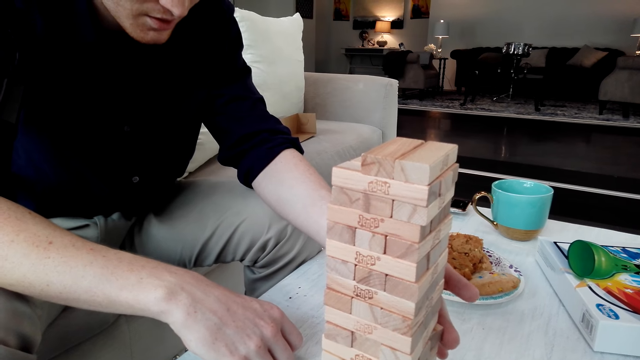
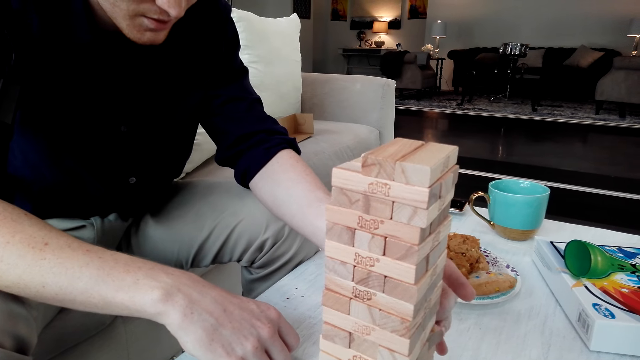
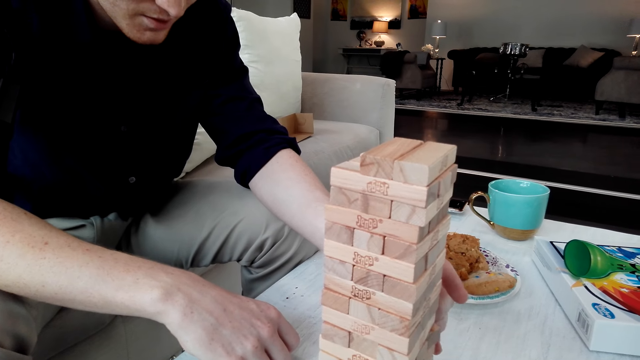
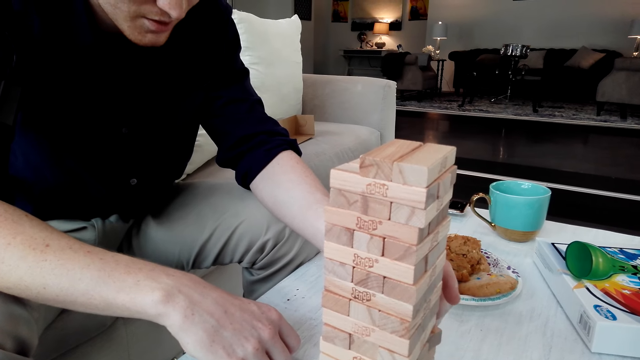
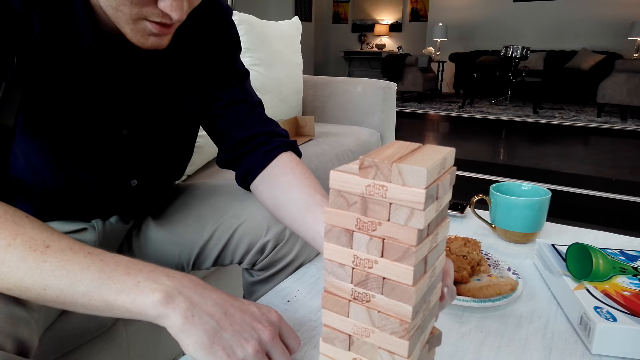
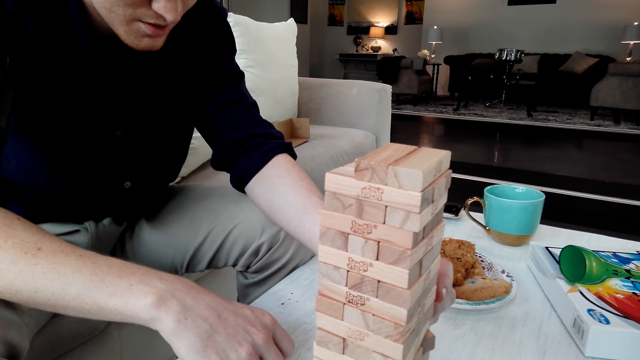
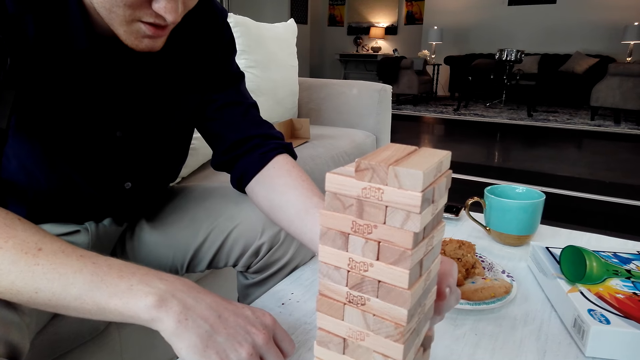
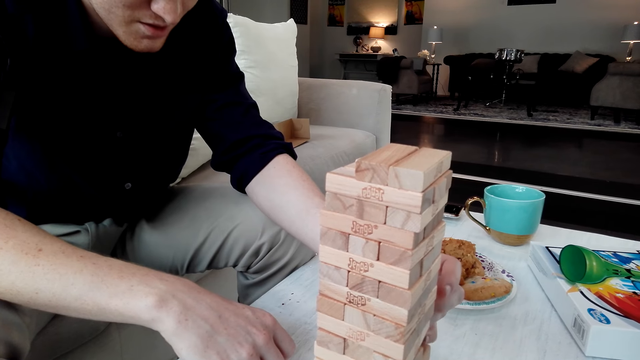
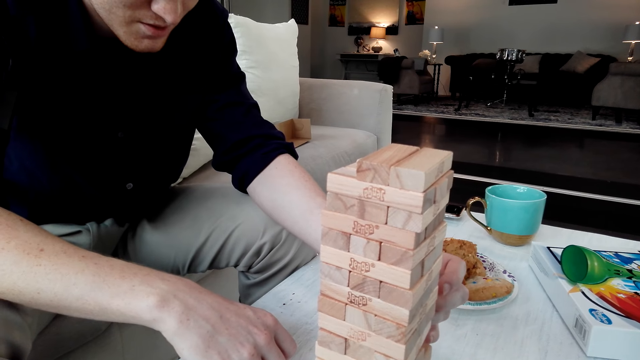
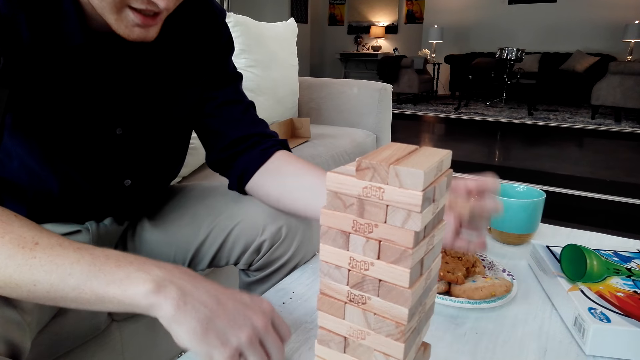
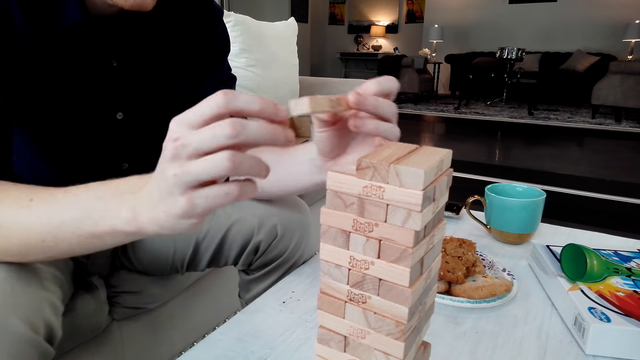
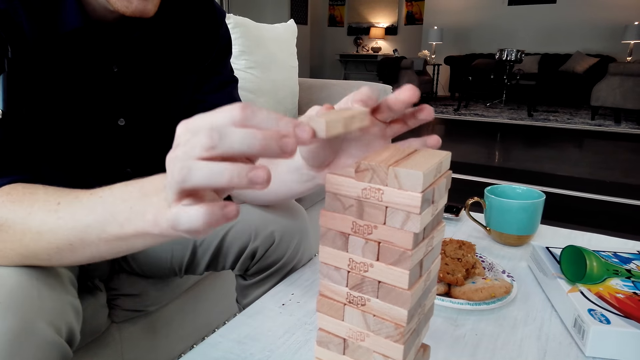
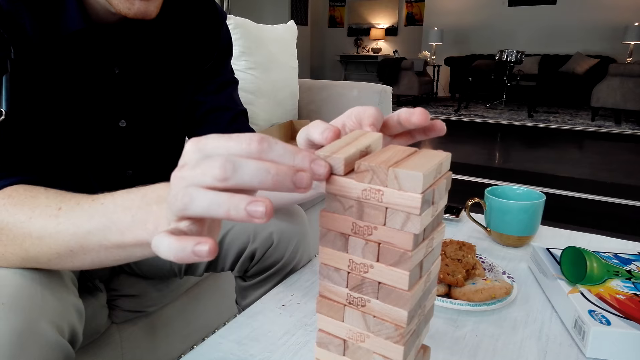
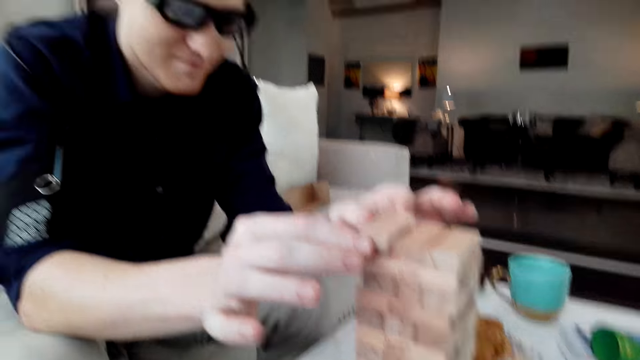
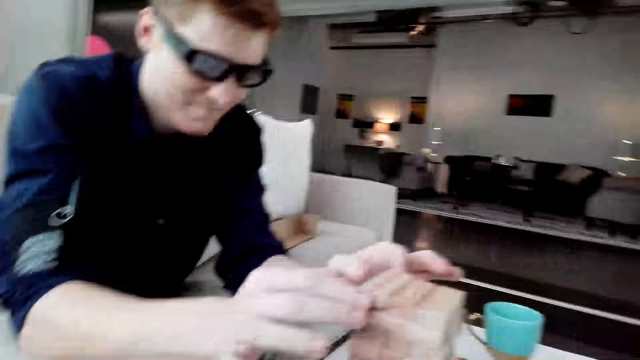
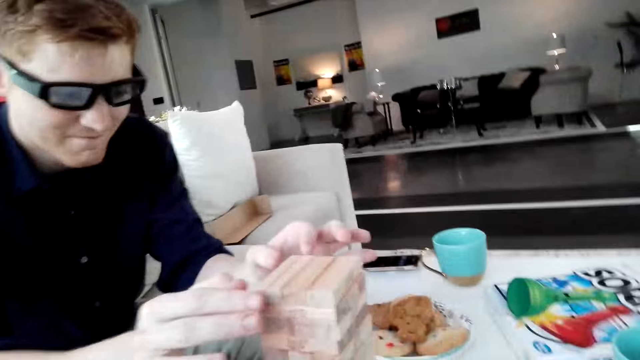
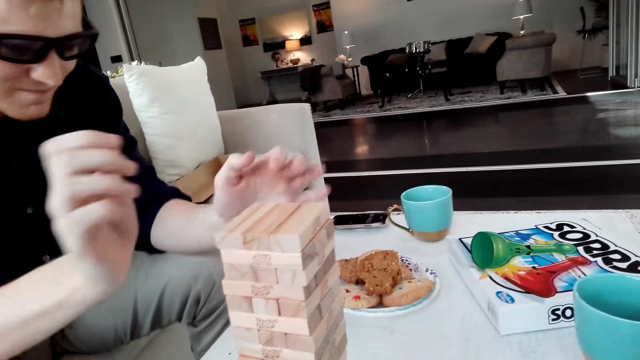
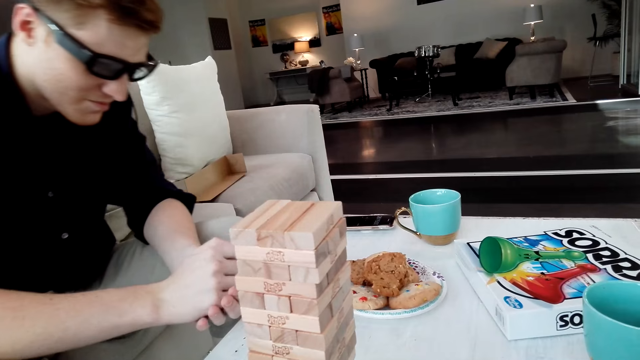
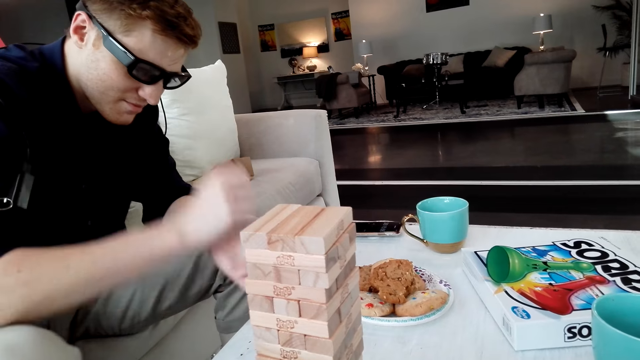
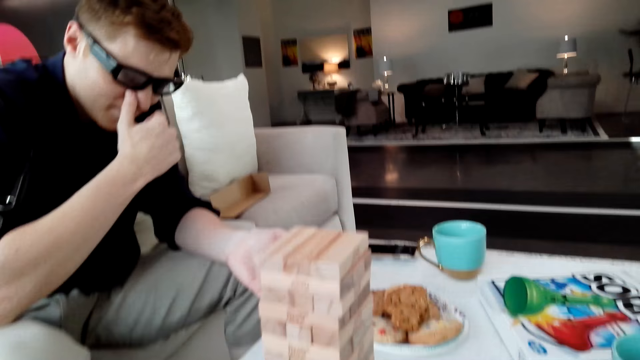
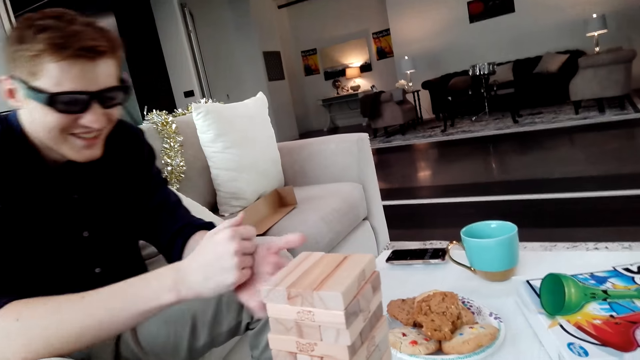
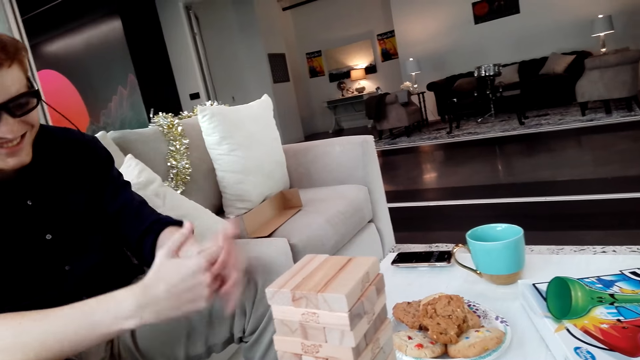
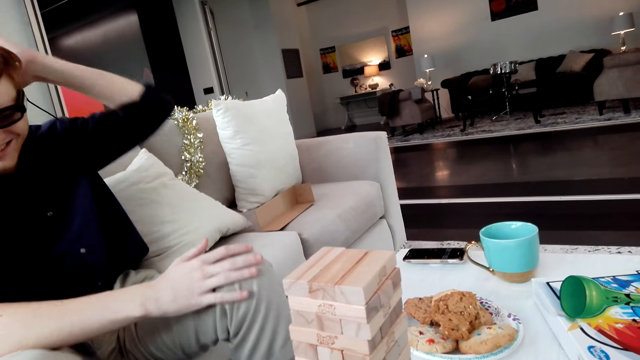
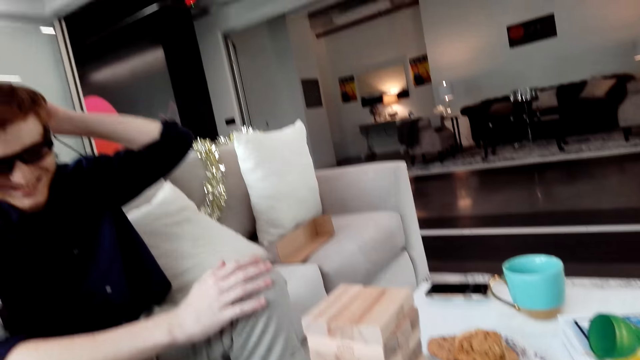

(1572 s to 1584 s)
A man pulls a Jenga block and puts the Jenga block on a tower.

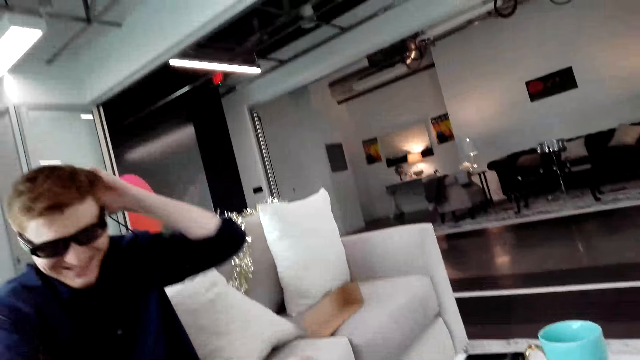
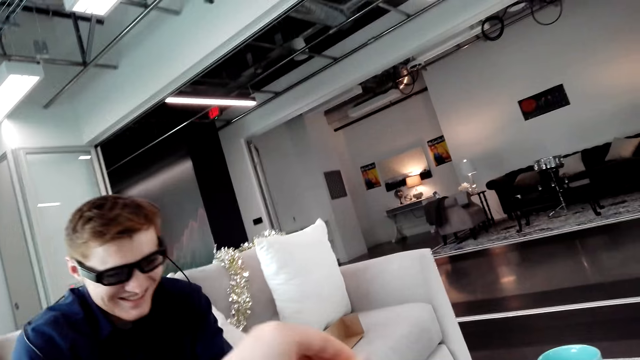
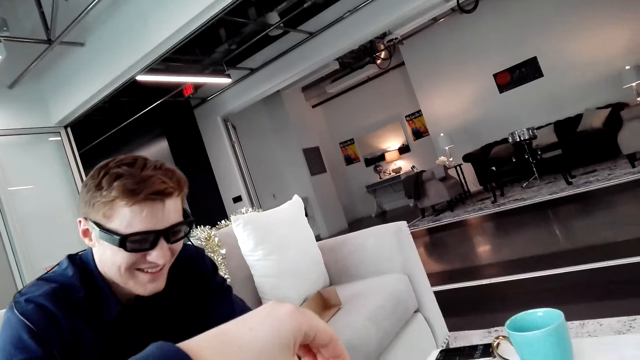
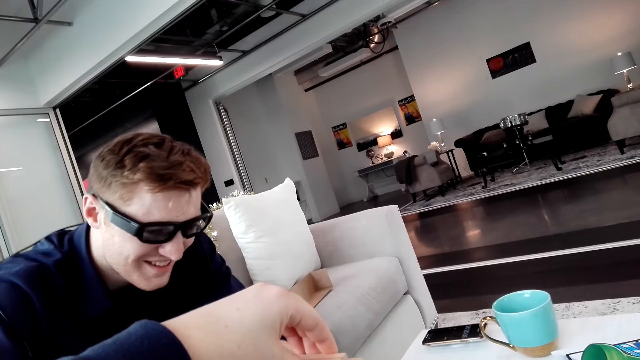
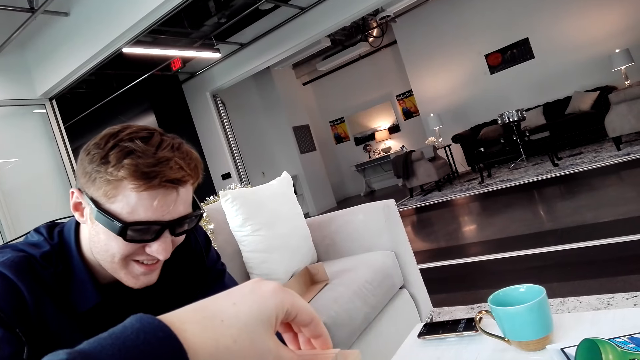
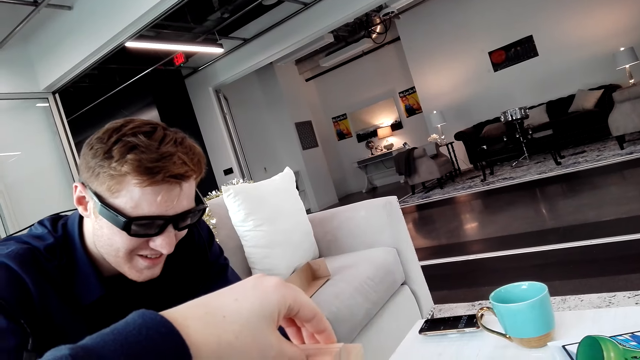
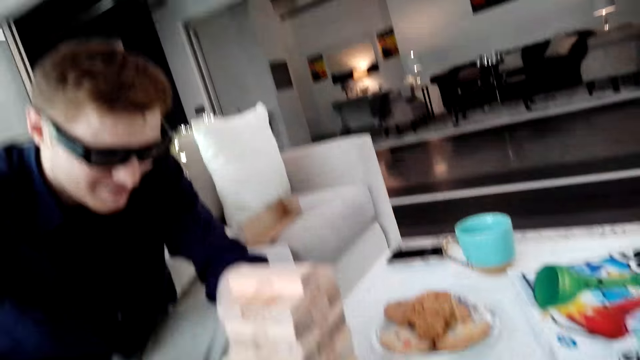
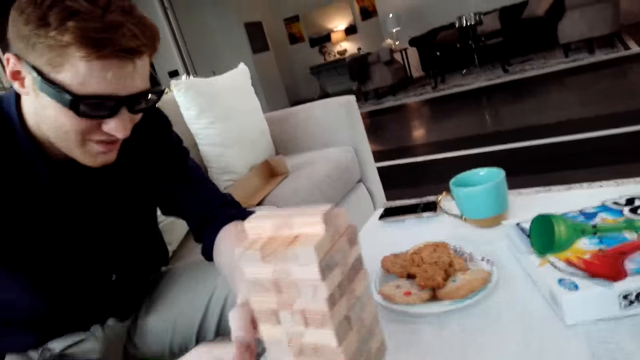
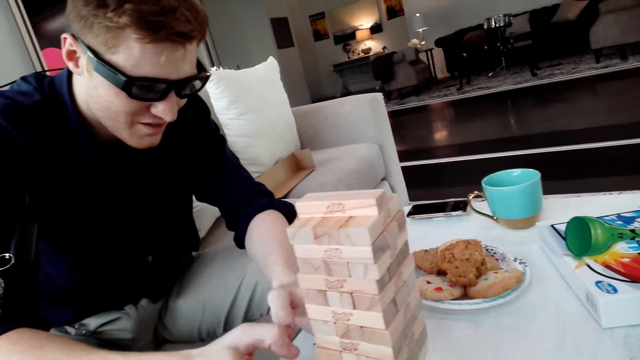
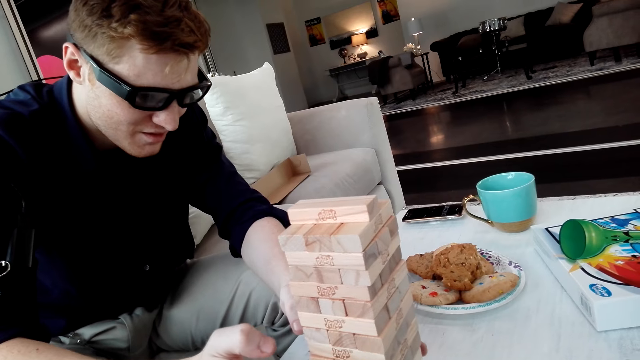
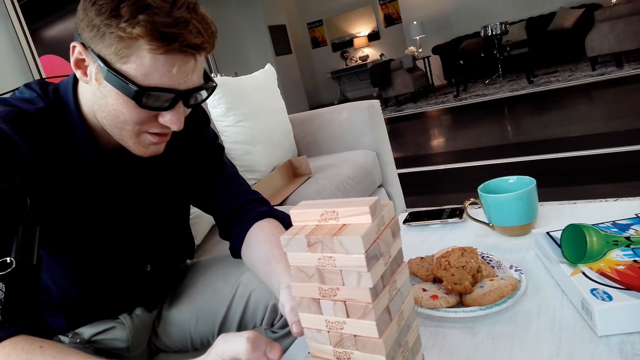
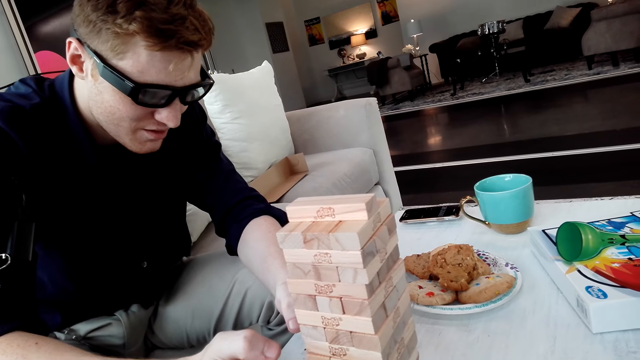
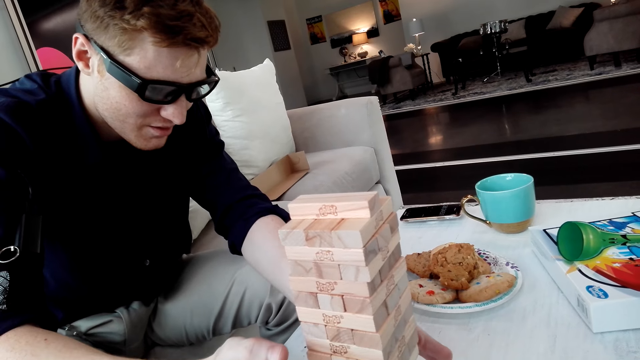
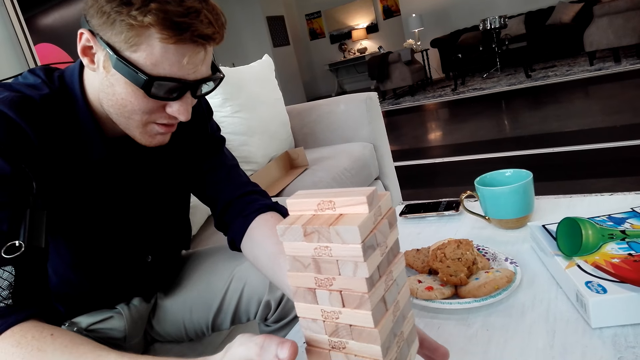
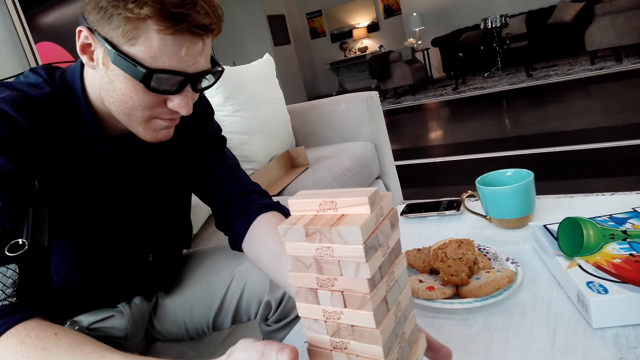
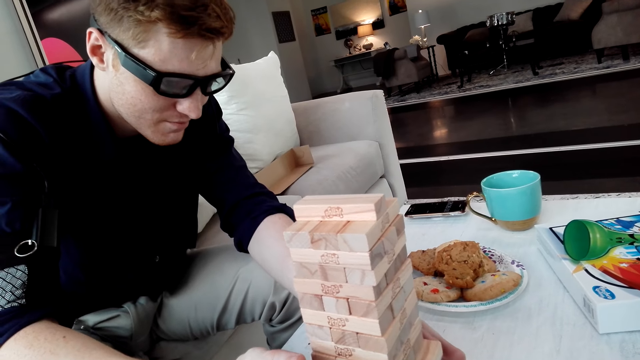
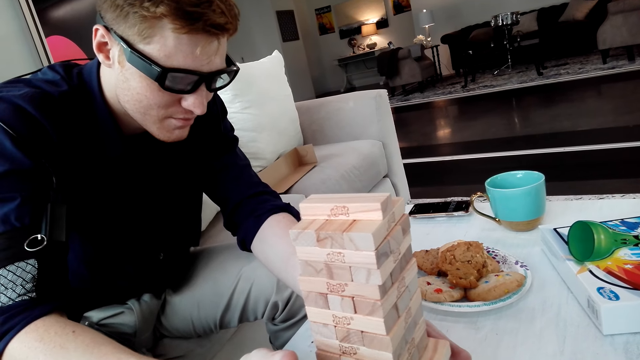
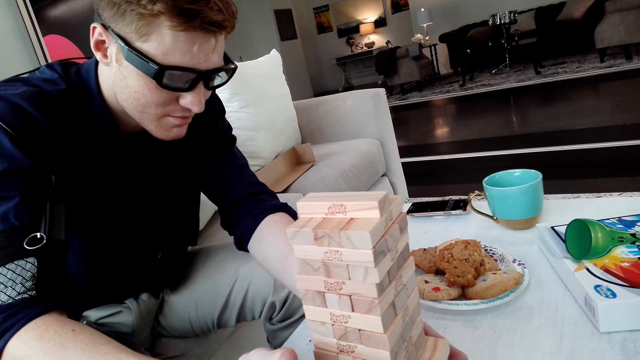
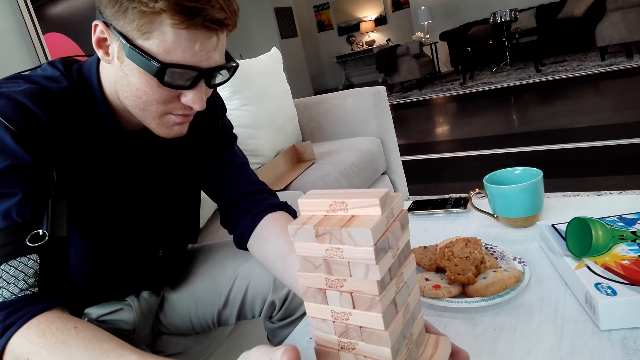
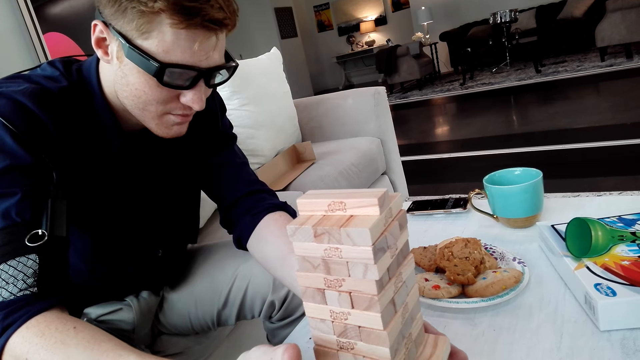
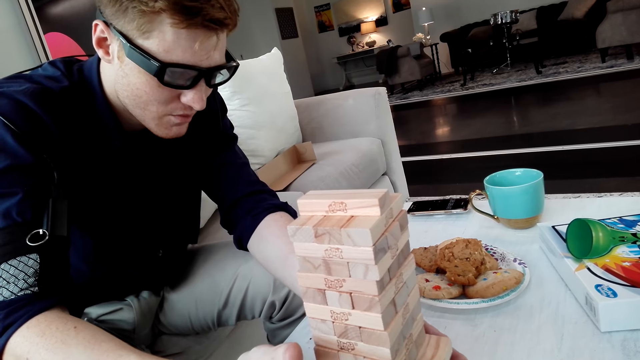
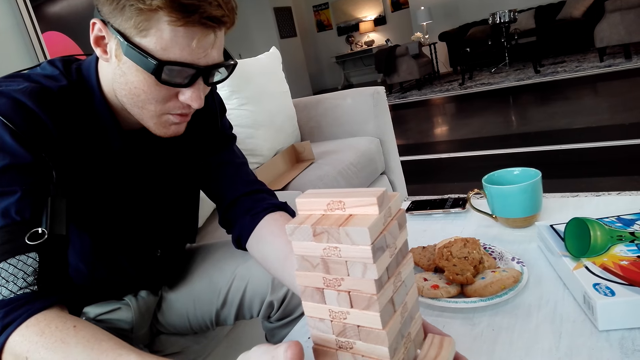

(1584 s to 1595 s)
The camera wearer puts a Jenga block on a tower.
